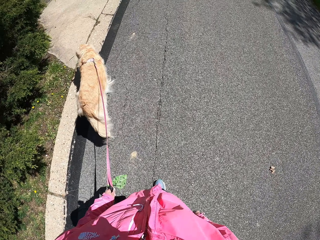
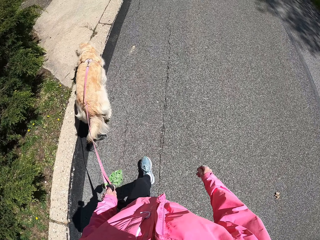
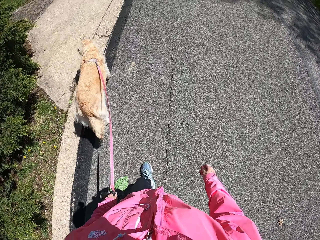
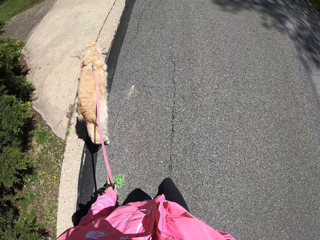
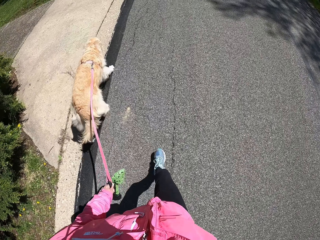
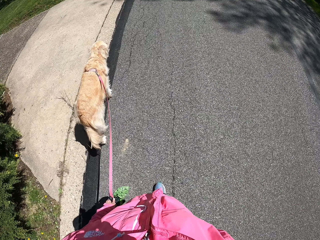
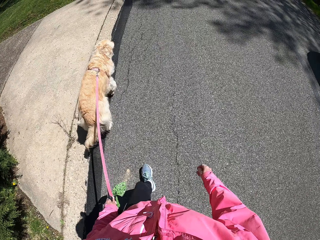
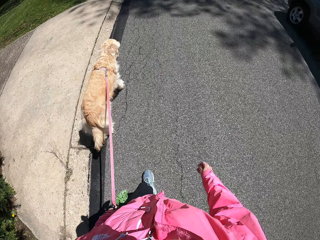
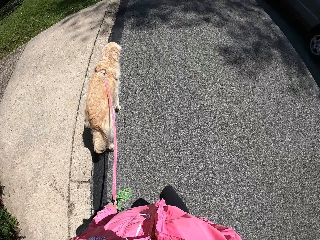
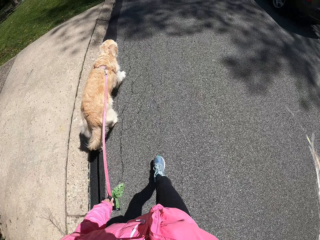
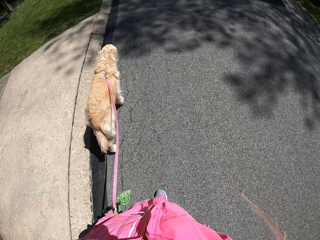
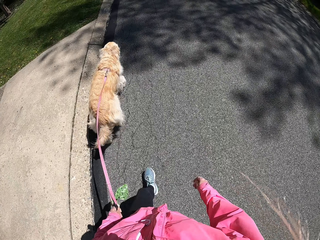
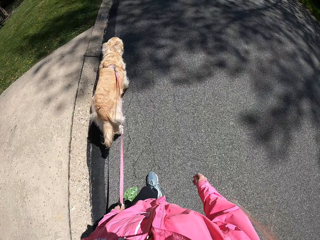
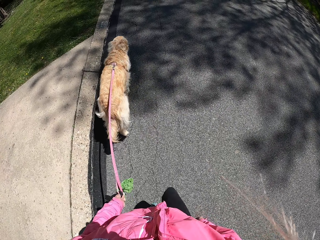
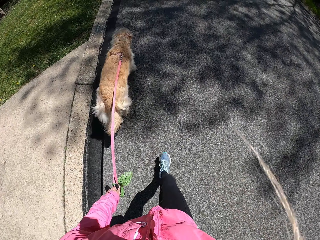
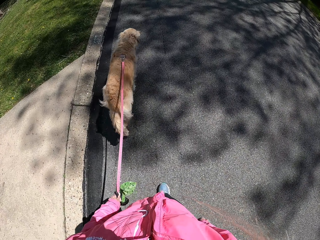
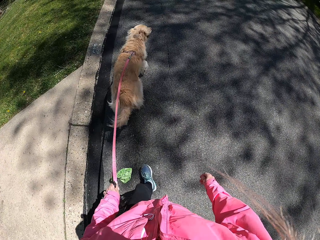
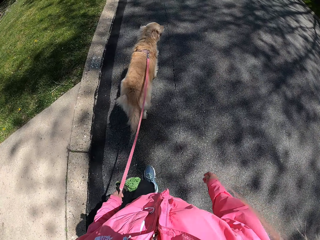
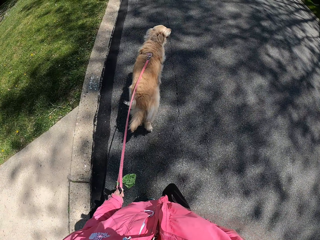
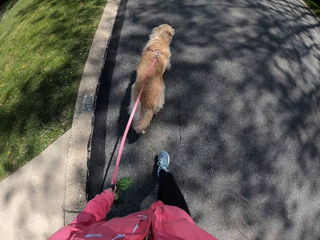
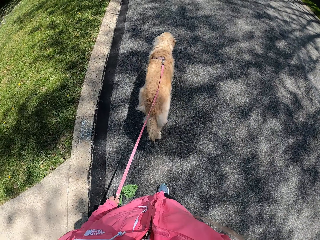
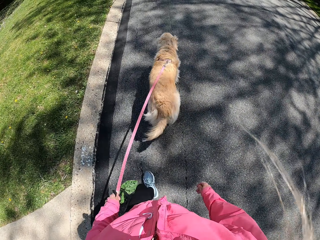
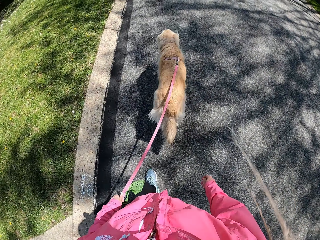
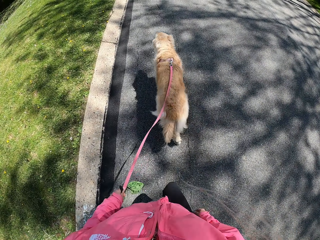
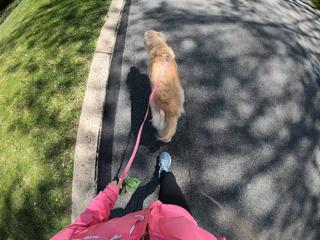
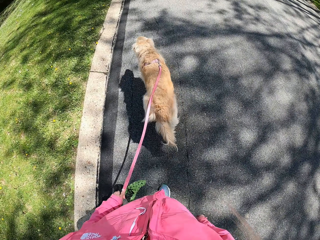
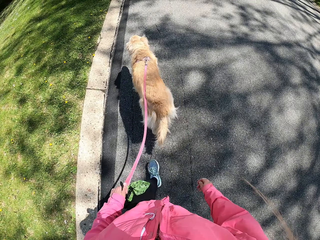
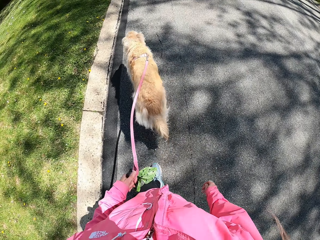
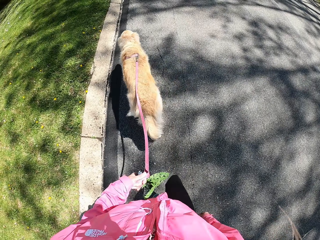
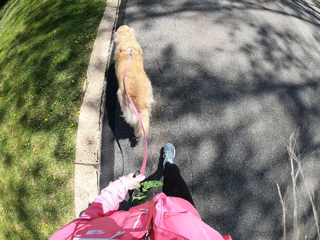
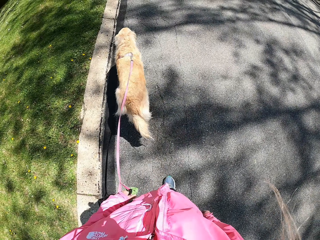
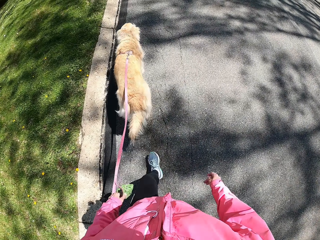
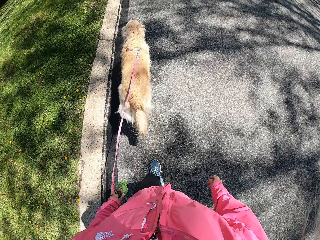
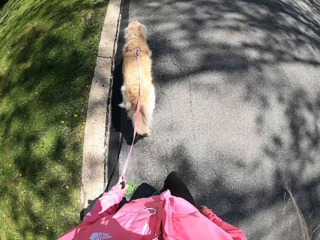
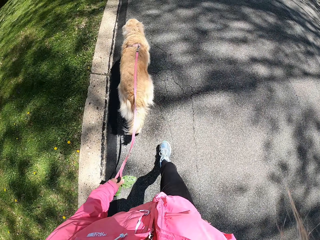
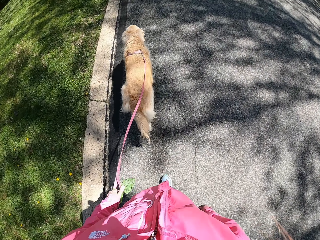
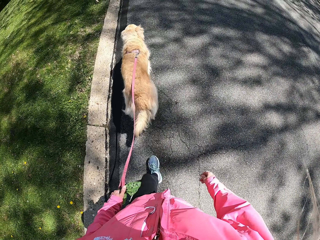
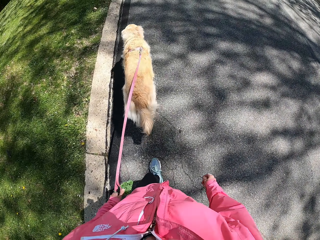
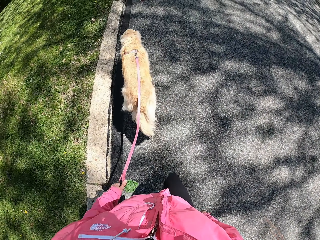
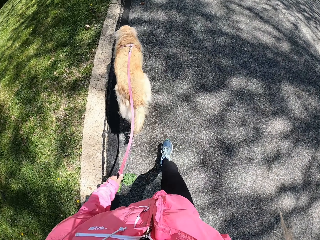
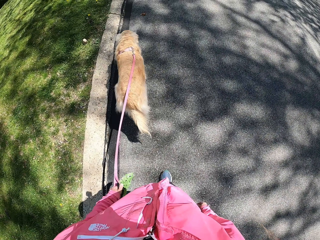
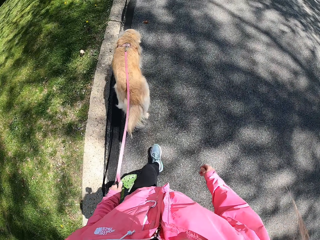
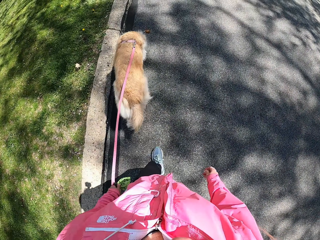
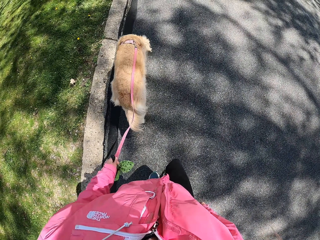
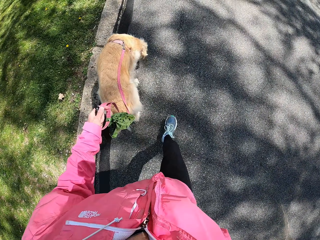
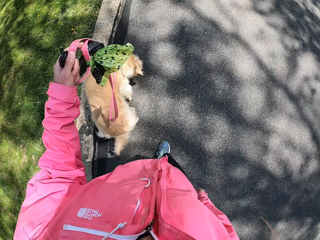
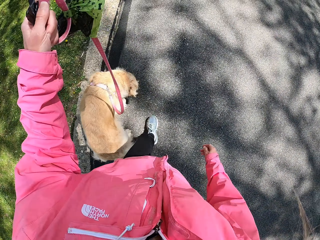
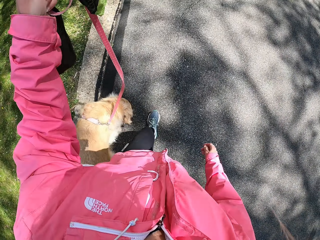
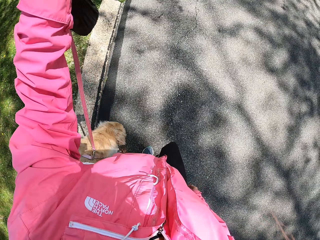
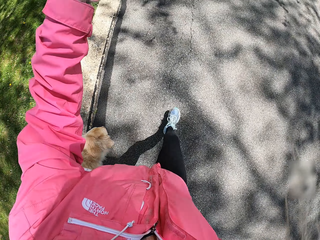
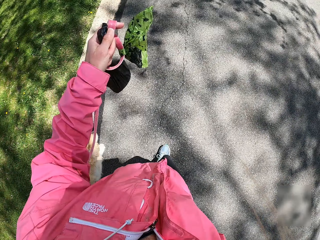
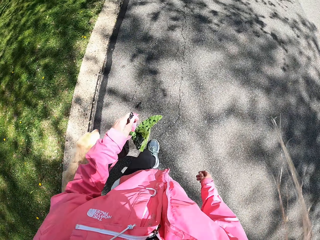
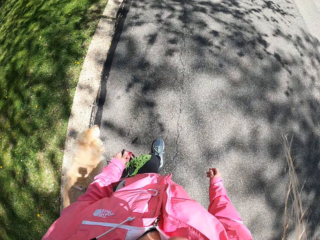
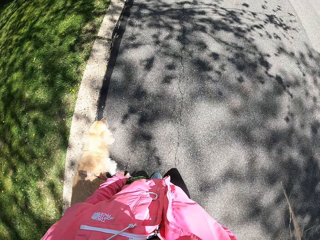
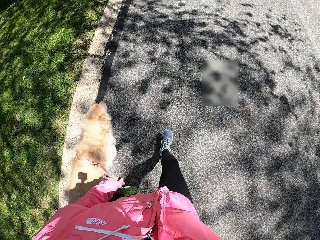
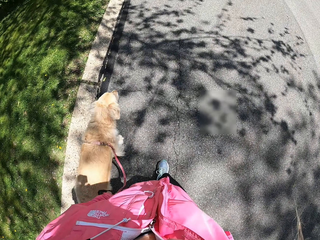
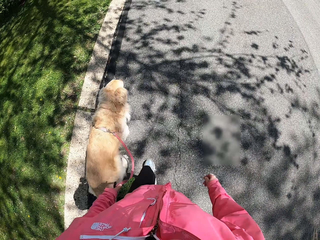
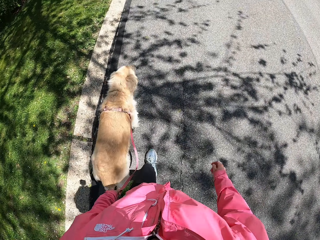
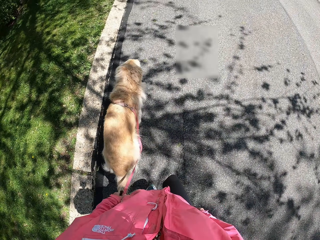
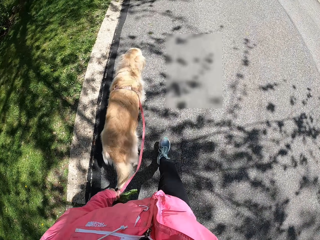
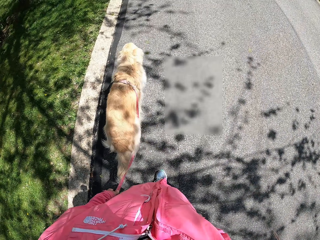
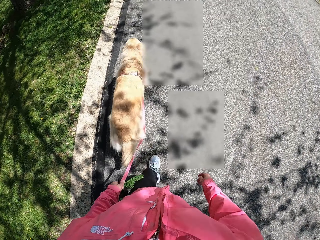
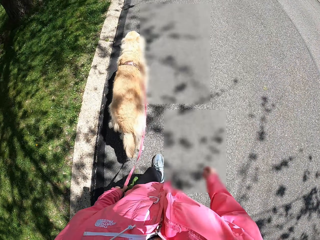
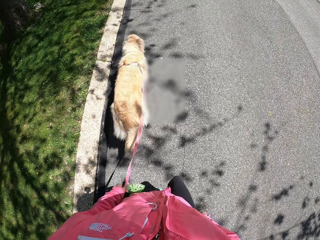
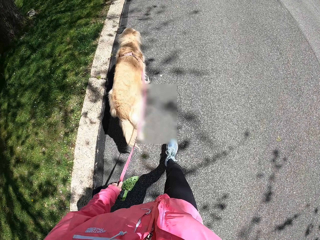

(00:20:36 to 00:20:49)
The camera wearer lifts the rope with the left hand.

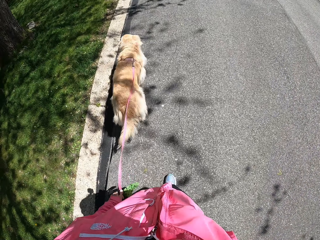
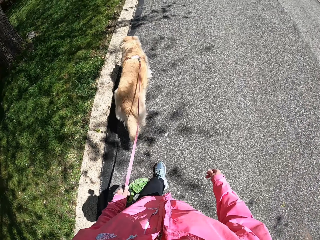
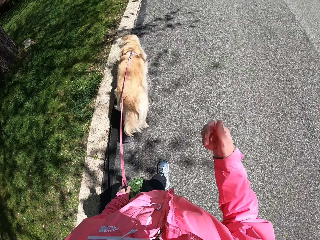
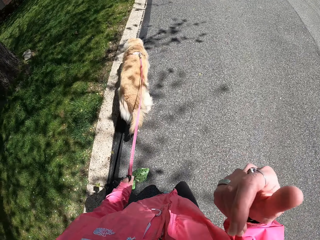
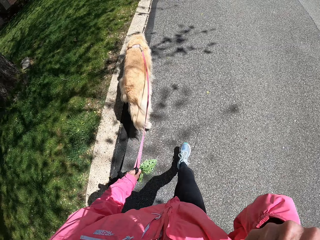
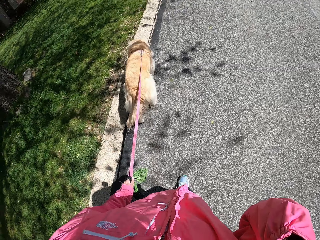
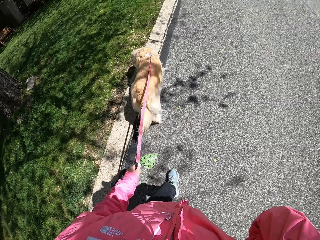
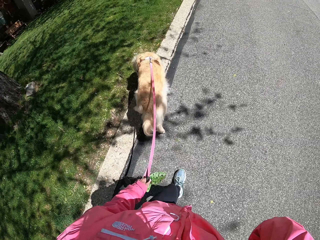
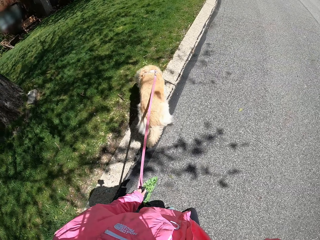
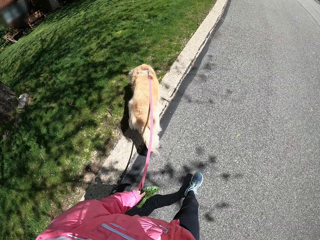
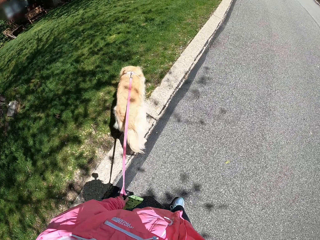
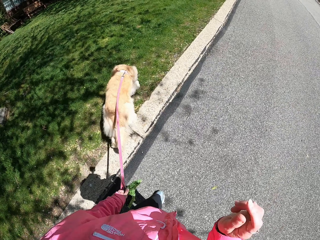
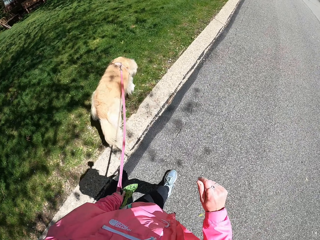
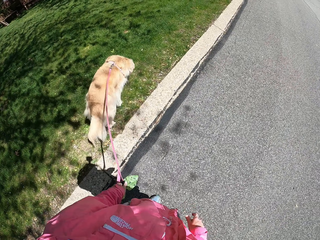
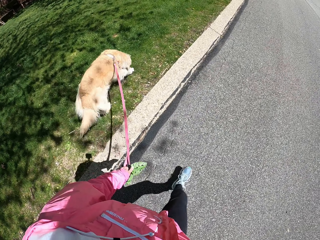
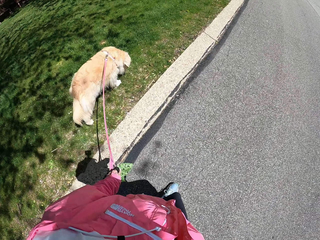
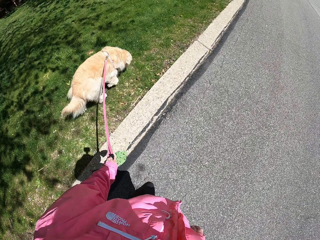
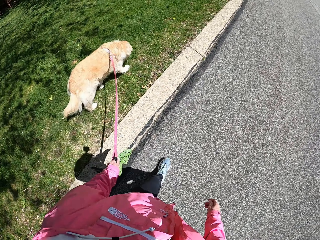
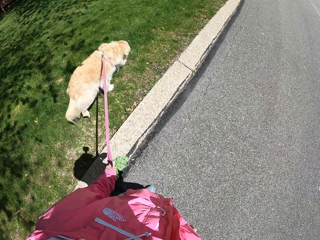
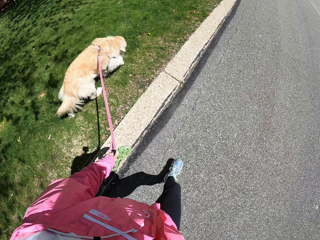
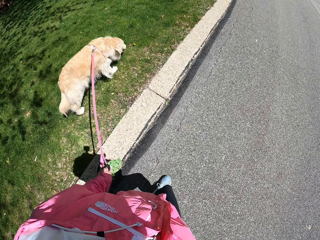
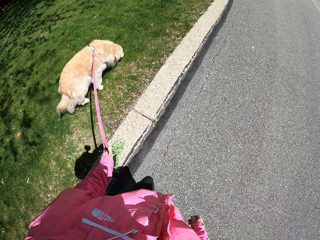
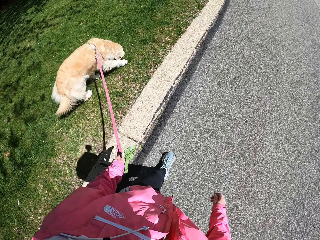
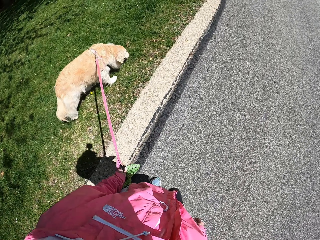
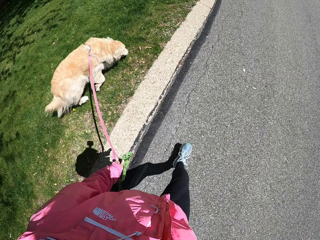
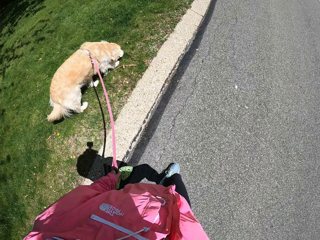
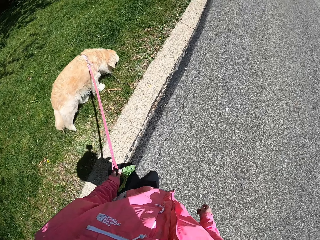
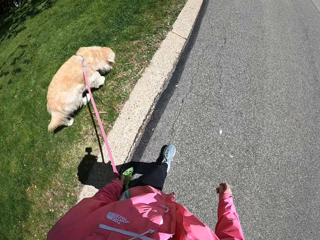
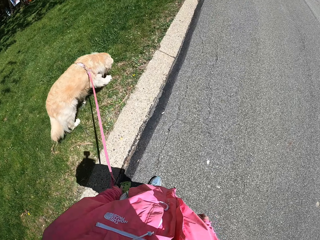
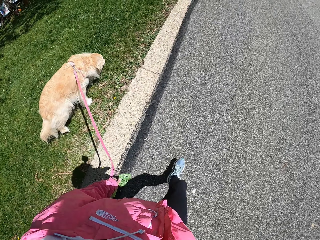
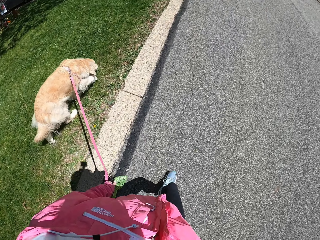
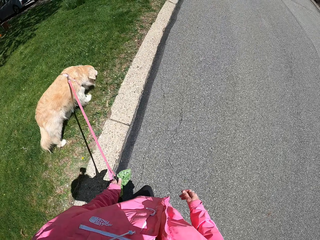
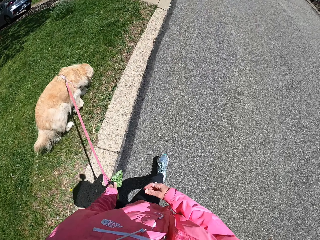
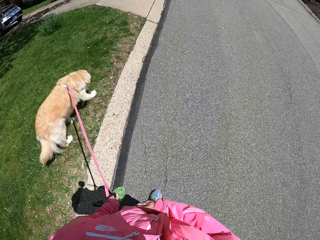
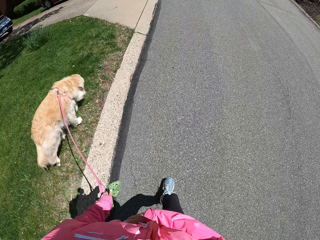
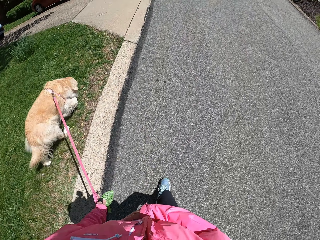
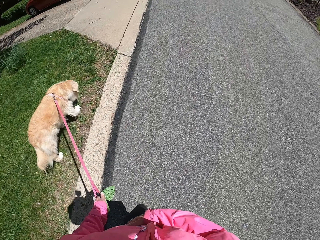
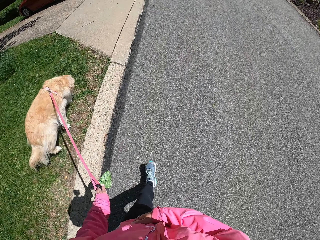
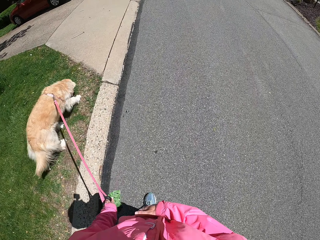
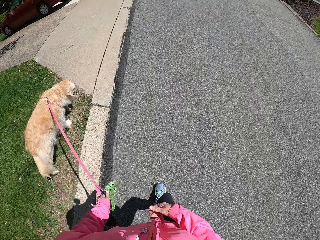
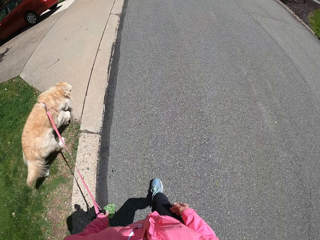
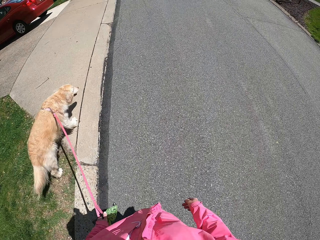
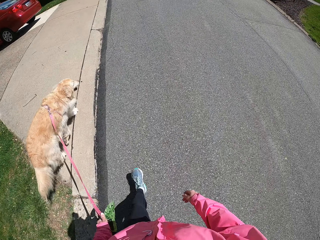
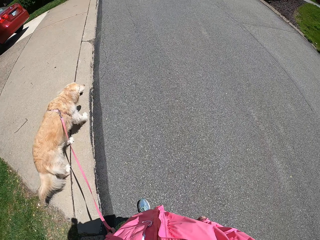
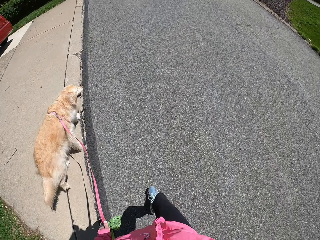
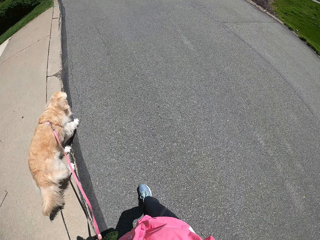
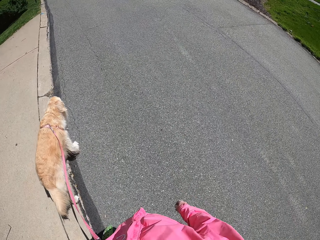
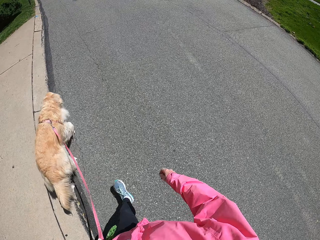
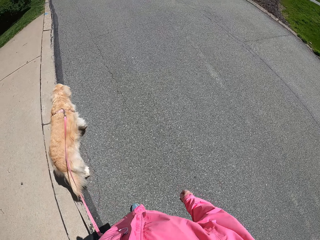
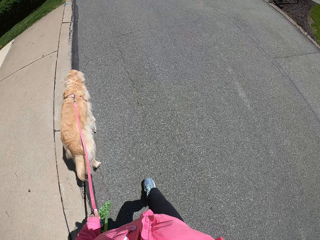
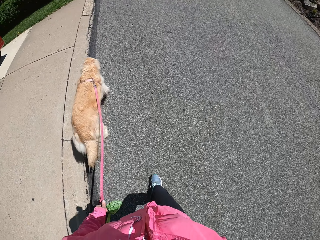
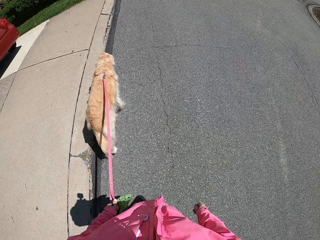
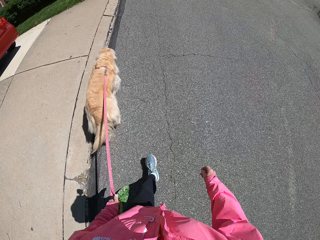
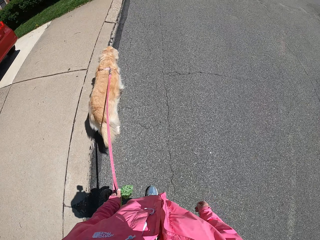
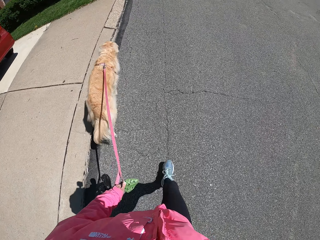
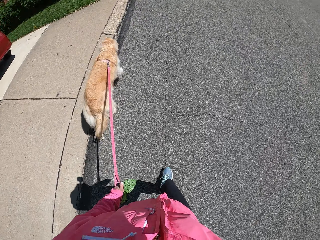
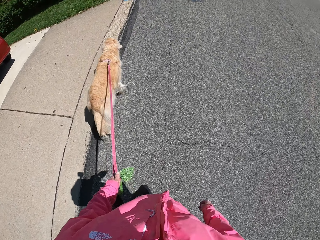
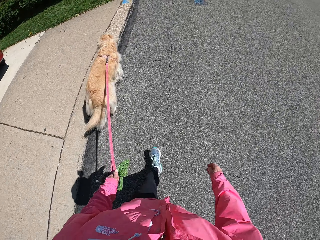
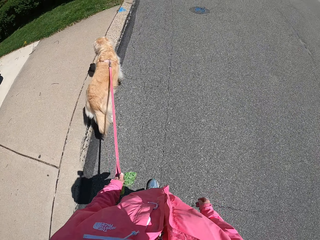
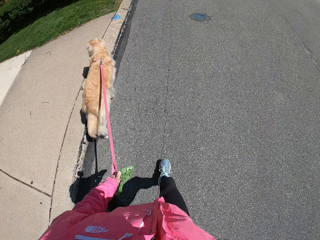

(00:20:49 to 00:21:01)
The camera wearer raises her right hand. She touches her jacket.
